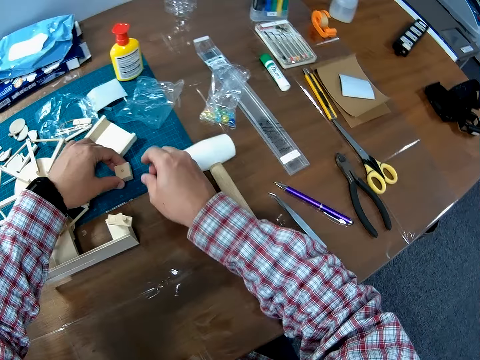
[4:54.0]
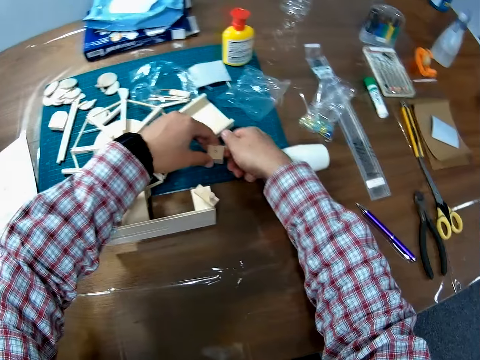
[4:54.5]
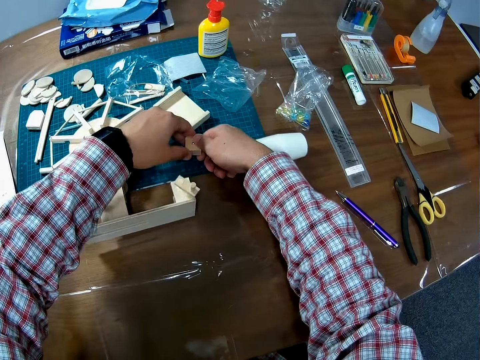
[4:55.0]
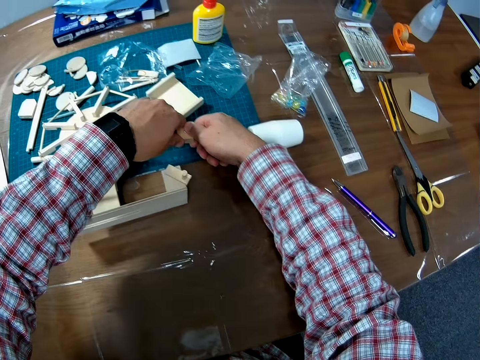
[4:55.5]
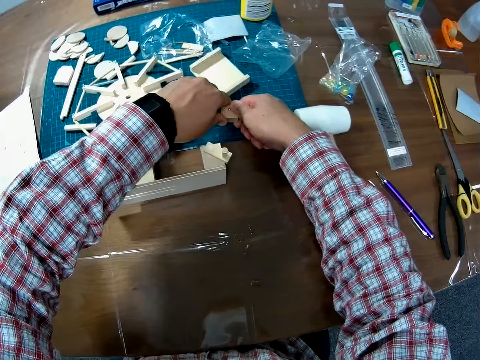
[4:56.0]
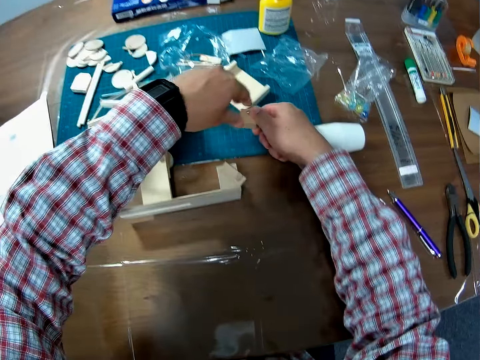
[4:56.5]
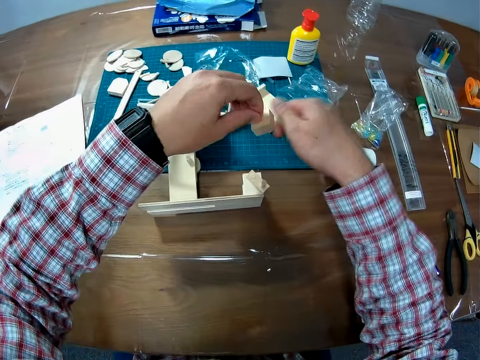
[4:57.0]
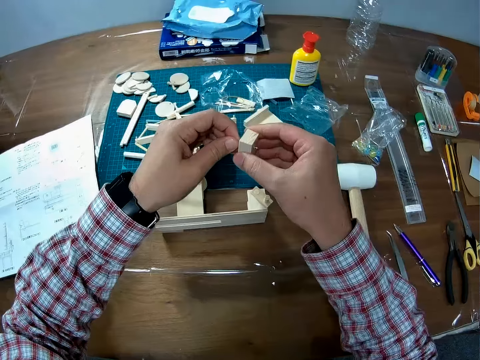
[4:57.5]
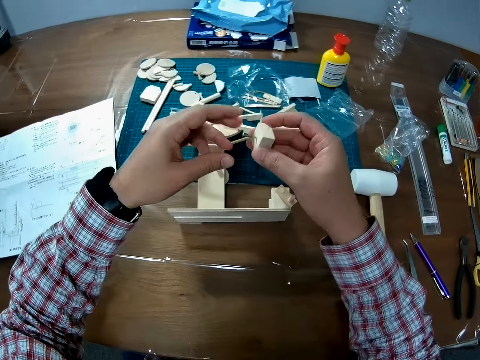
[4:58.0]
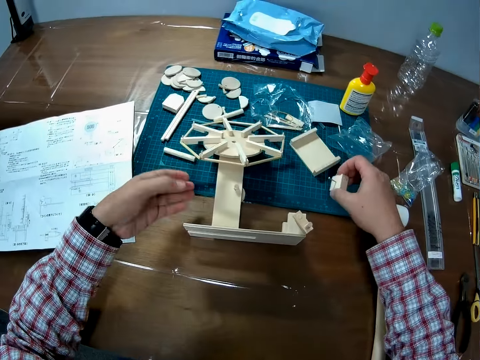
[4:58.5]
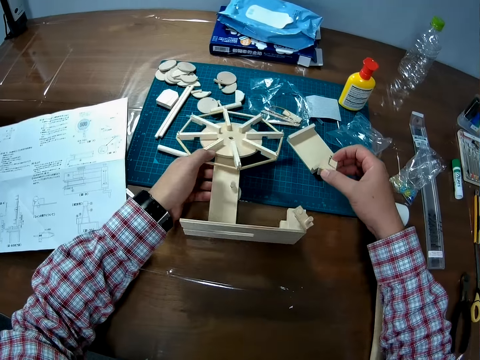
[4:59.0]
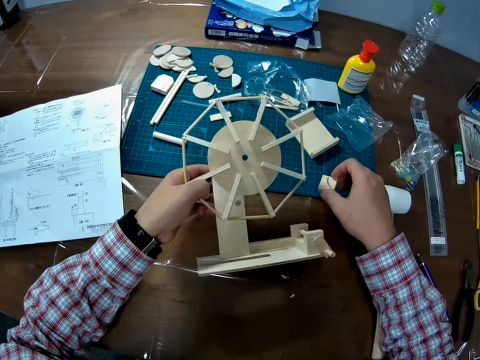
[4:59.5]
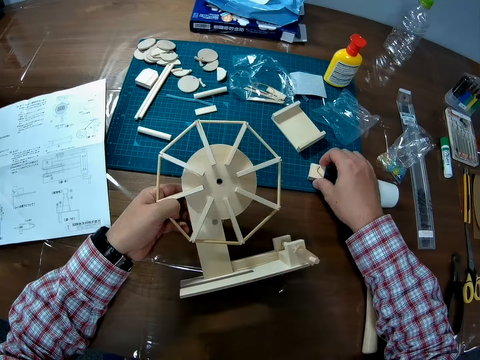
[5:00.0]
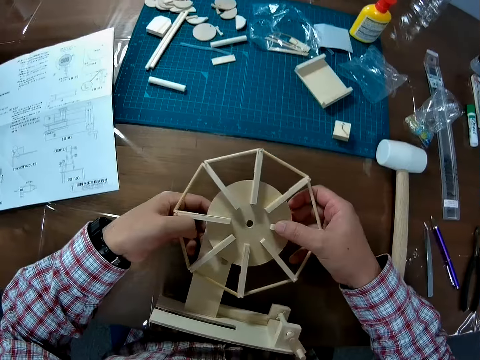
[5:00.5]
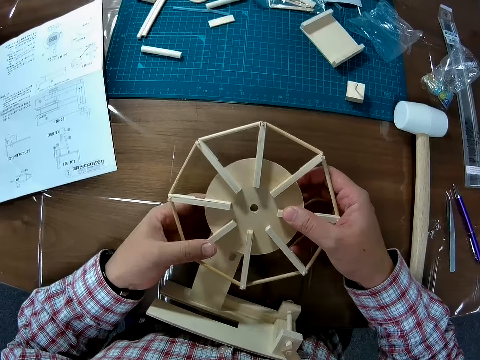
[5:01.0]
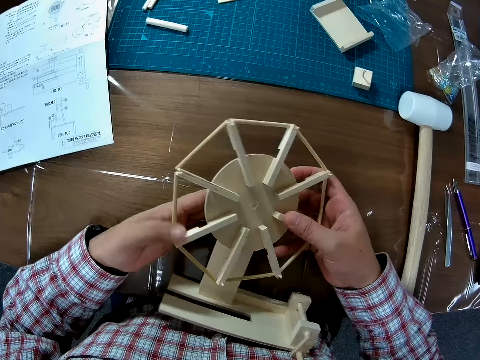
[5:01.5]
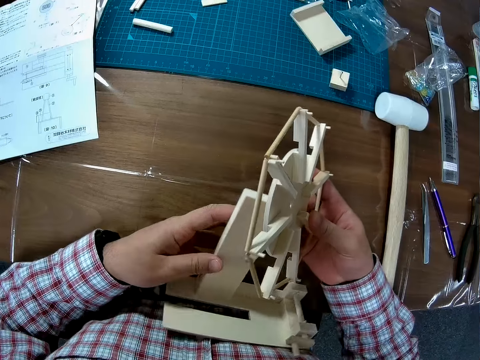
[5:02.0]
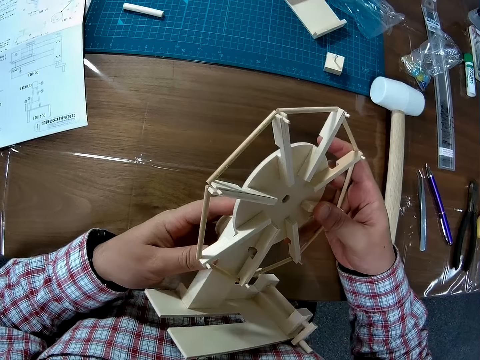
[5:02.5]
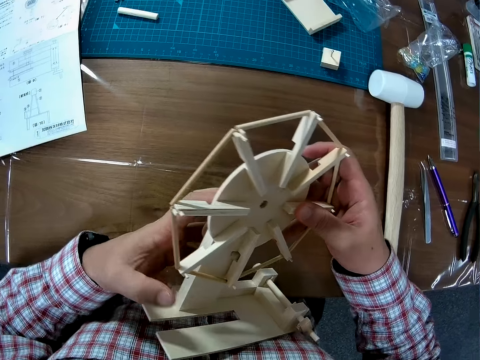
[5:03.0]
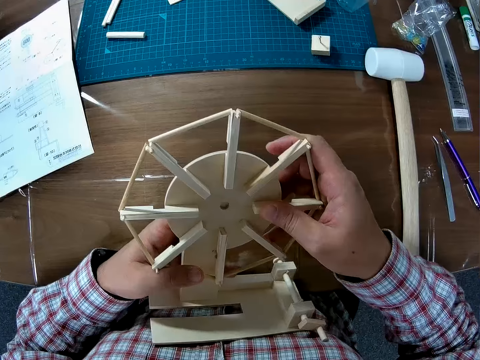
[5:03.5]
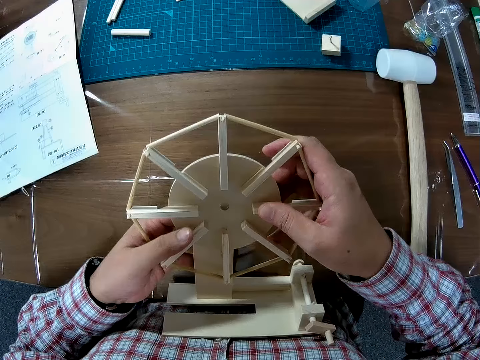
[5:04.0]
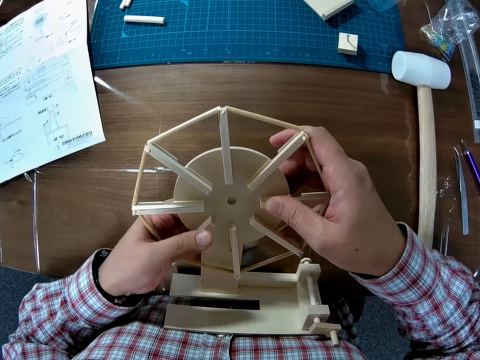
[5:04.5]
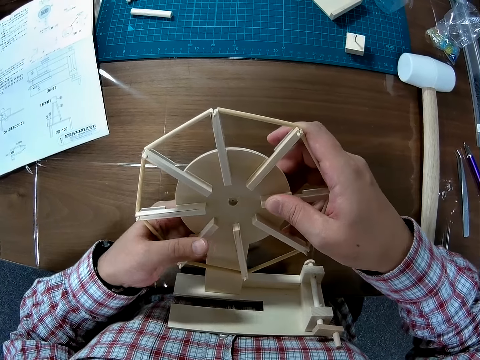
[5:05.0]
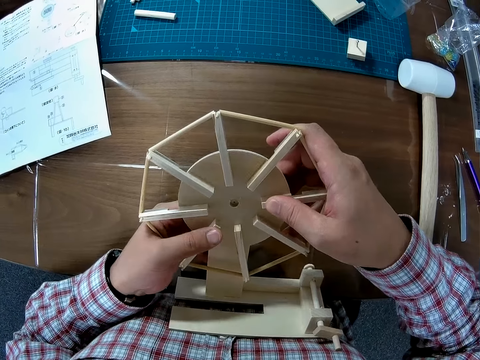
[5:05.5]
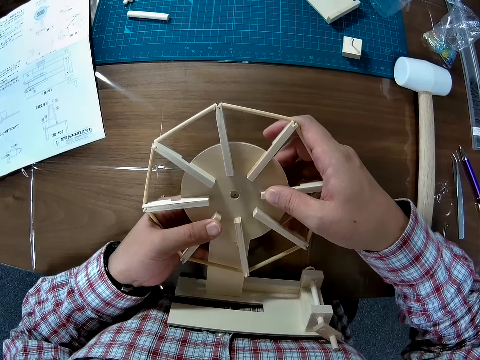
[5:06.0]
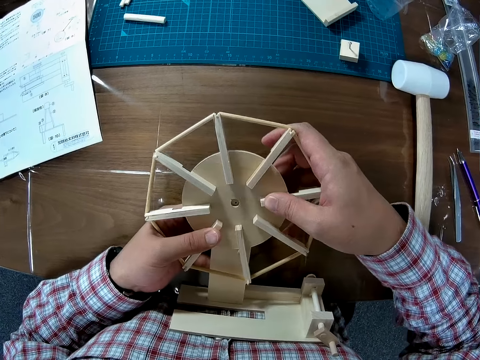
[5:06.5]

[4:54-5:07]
The camera wearer holds a piece of craft wood. He presses the nail on the wood piece against the work mat on the table. He tries to remove the nail. He holds the nail with his left hand. He pulls the nail from the craft wood. He drops the wood piece on the table. He picks up the wind mill from the cutting mat with his left hand. He holds something with both hands. He turns something. He removes the wind vane from the wind mill. He fixes the wind vane on the body of the wind mill.

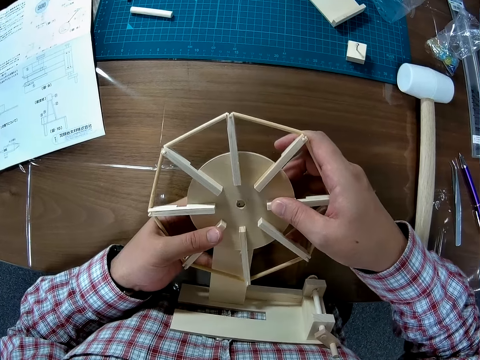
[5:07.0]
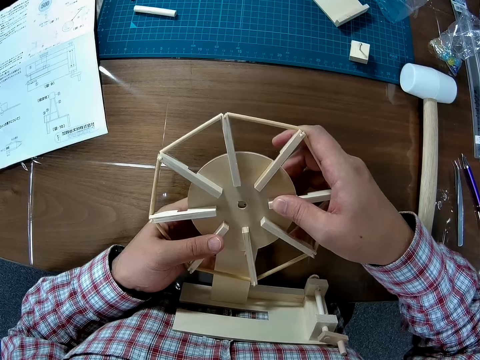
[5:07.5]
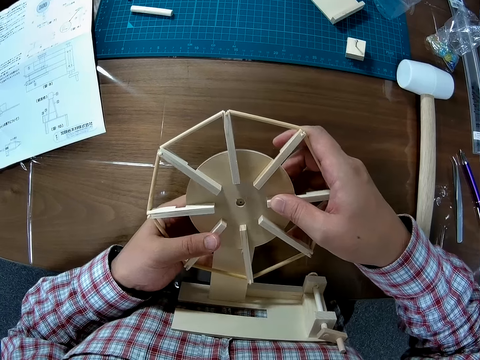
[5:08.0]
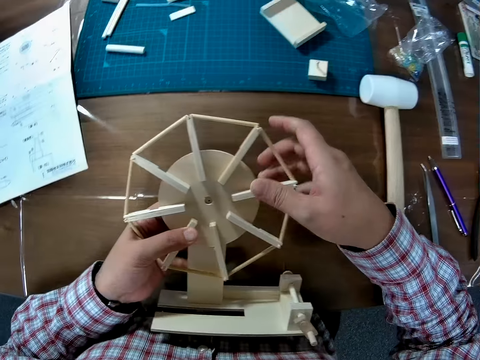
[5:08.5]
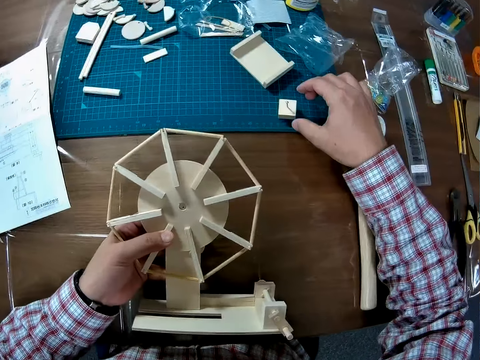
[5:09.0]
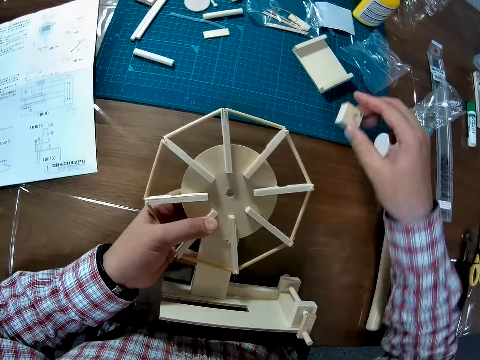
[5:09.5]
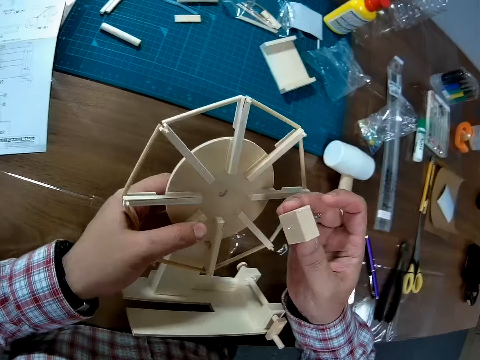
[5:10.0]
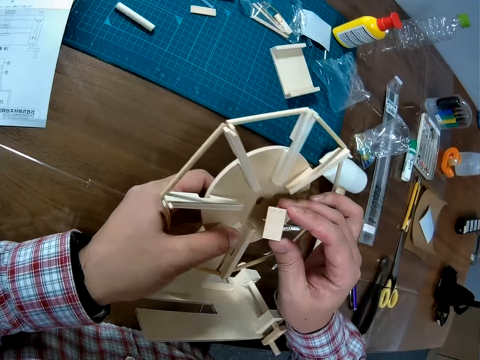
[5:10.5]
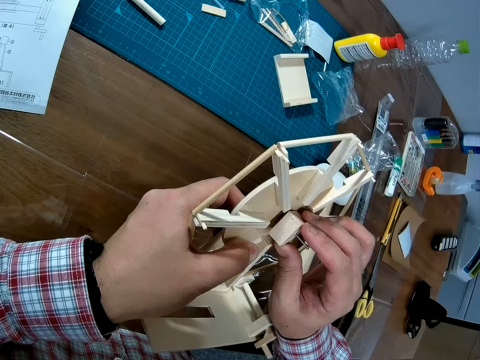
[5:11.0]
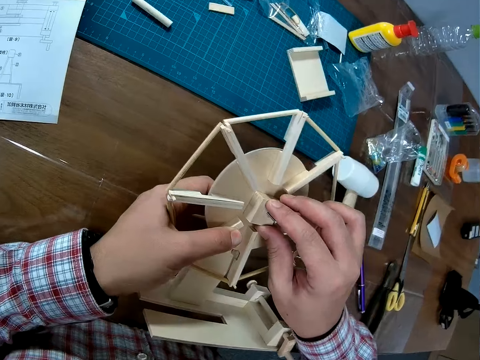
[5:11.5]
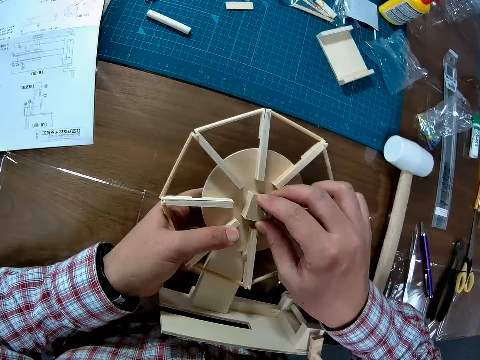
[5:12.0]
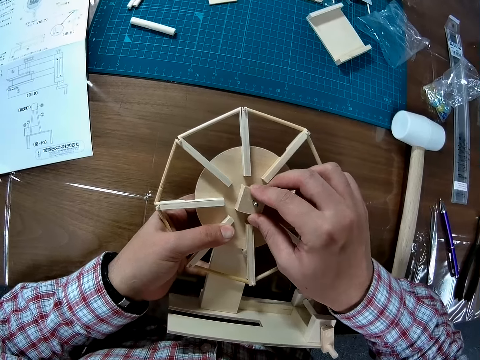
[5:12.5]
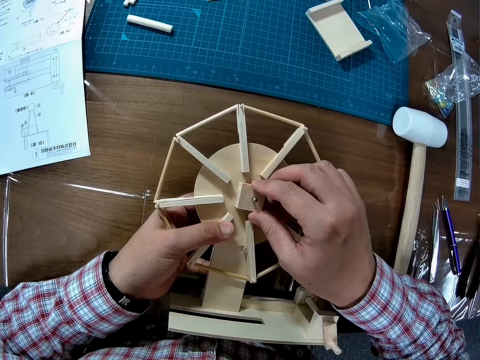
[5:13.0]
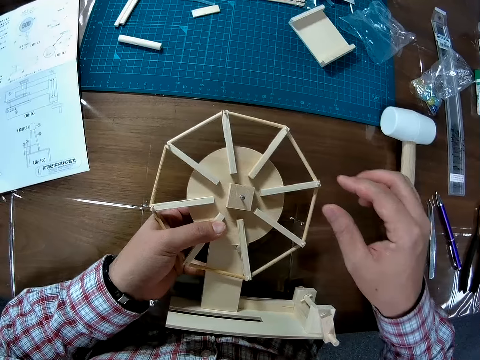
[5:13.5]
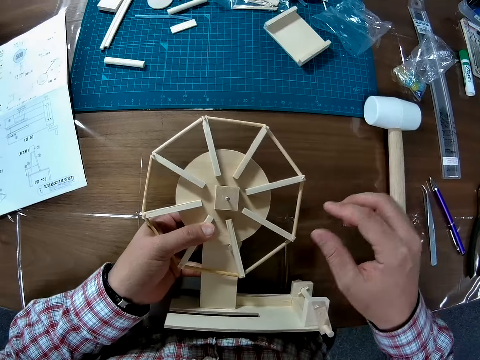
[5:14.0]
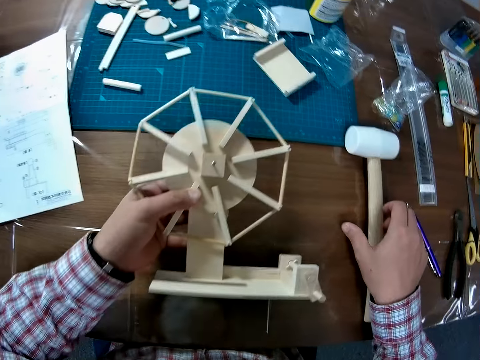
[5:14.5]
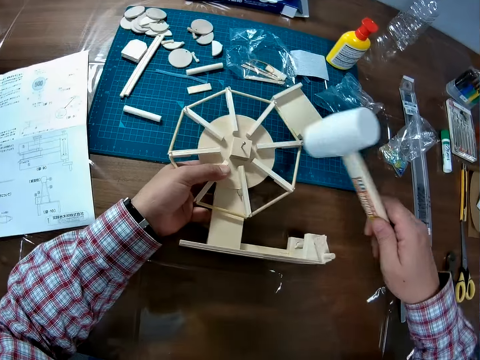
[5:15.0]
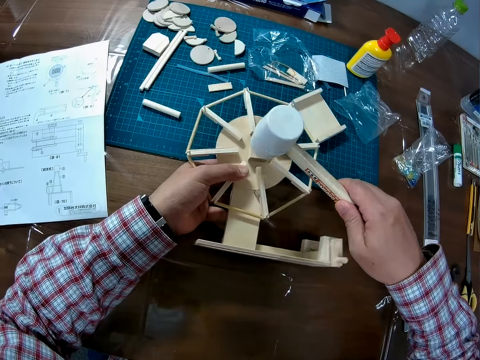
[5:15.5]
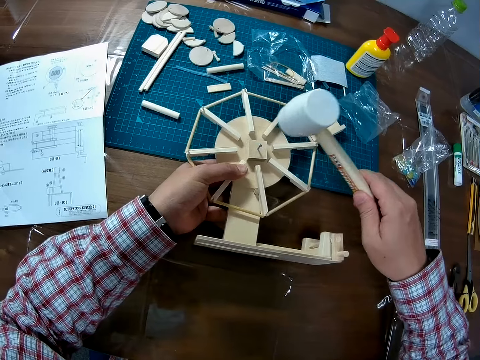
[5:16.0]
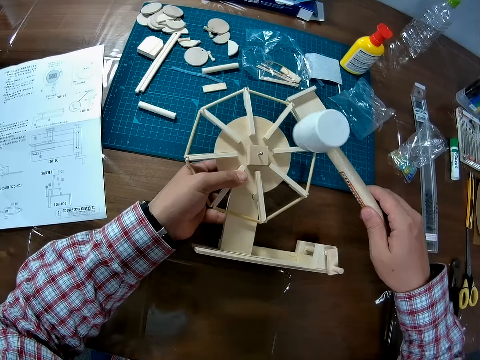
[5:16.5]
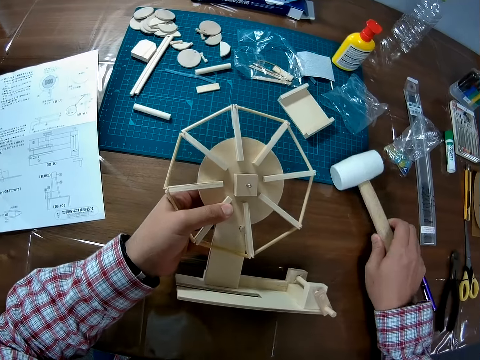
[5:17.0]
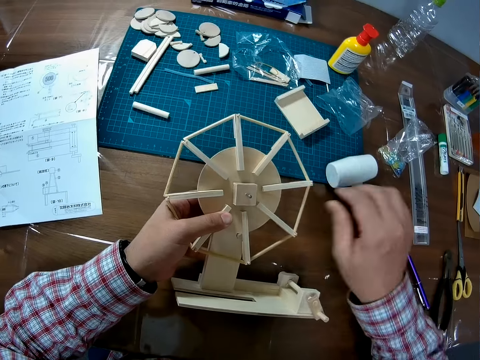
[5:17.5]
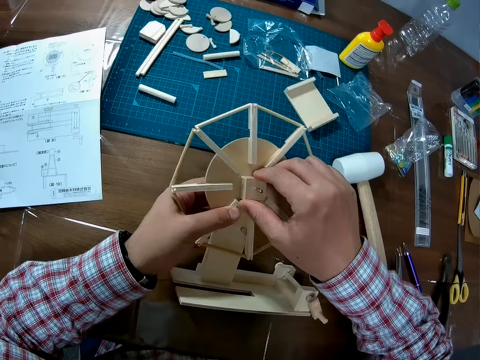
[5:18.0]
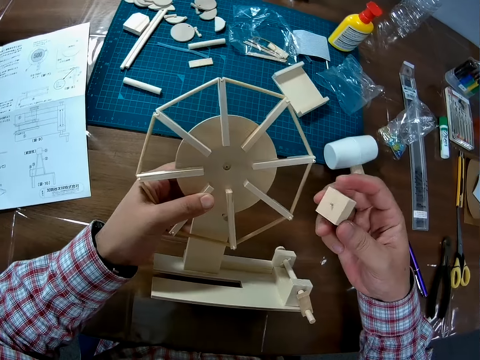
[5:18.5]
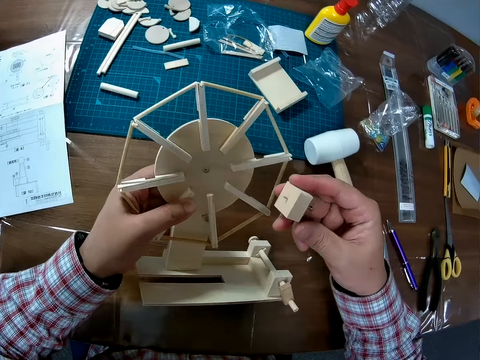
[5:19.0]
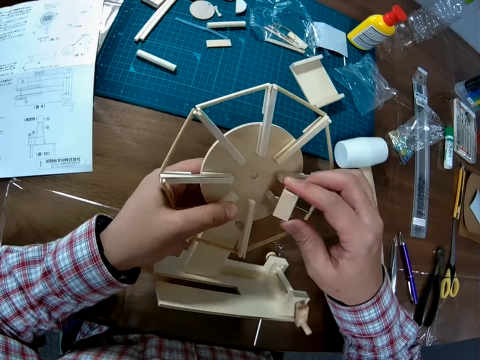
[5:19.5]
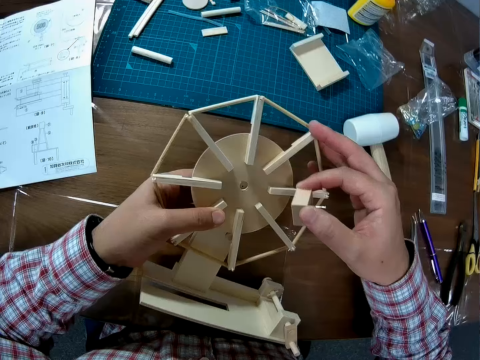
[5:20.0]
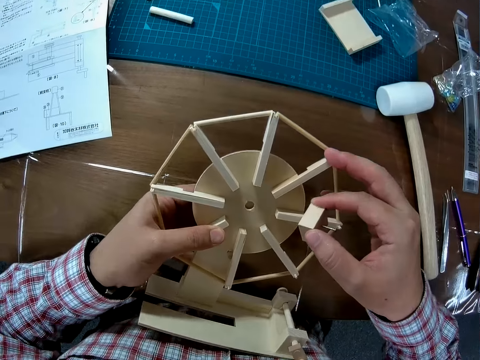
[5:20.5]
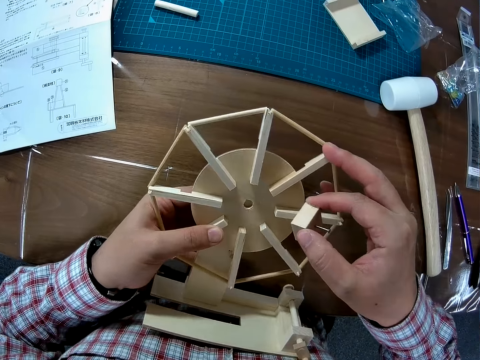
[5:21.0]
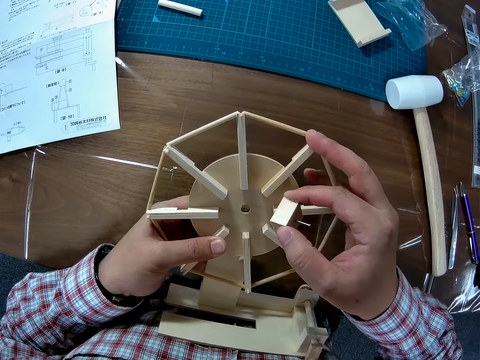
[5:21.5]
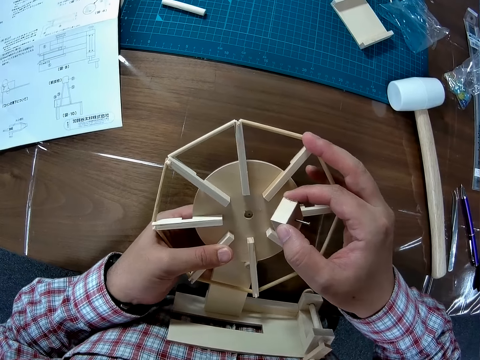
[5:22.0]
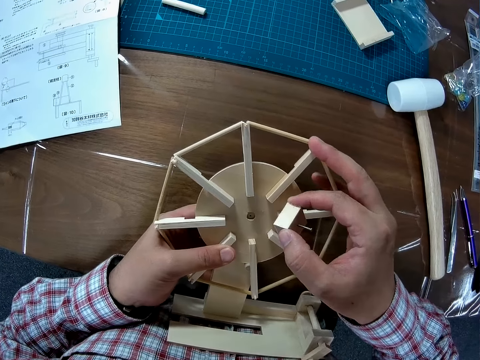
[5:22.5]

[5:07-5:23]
The camera wearer picks up the wood piece with a nail from the table. He fixes the wood piece on the wind vane. He removes one hand from something. He picks up the rubber mallet or hammer from the table. He hits the nail on the wood piece with the hammer. He drops the hammer on the table. He touches the wood piece. He removes the wood piece from the wind vane. He adjusts the wind vane with his right hand.
